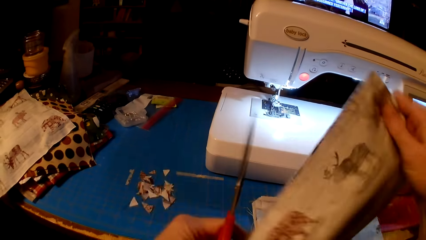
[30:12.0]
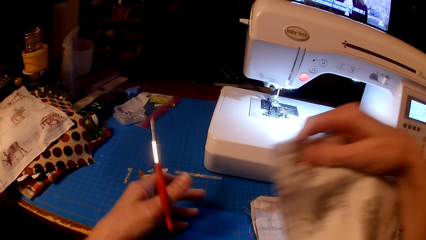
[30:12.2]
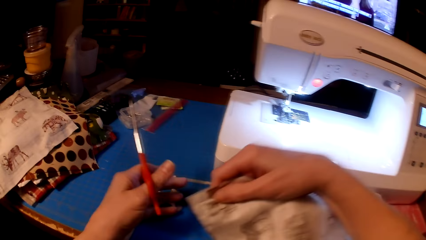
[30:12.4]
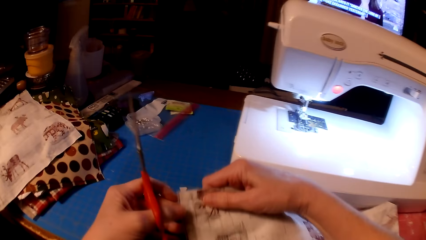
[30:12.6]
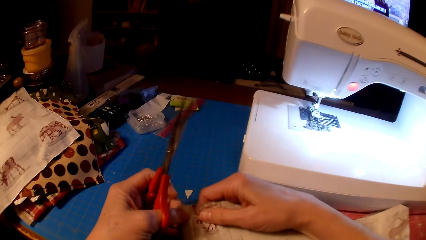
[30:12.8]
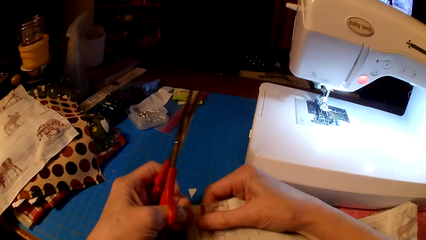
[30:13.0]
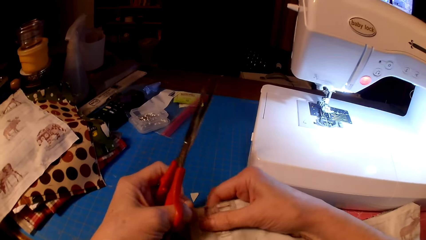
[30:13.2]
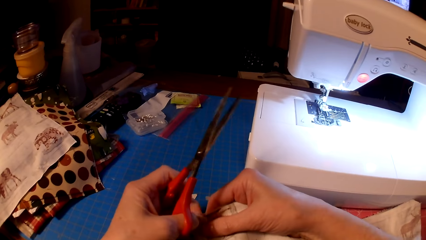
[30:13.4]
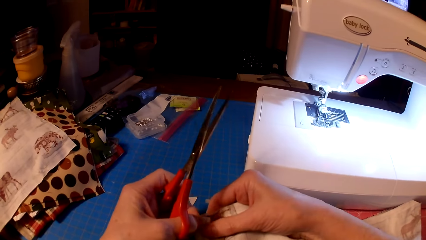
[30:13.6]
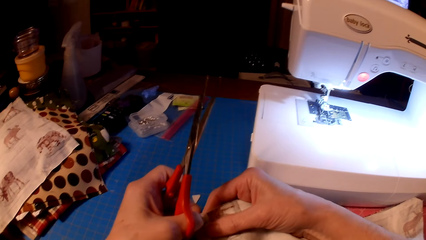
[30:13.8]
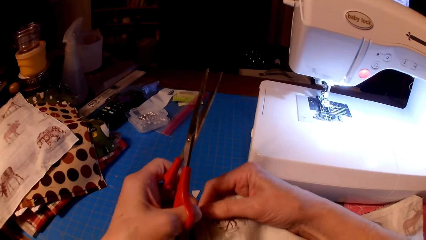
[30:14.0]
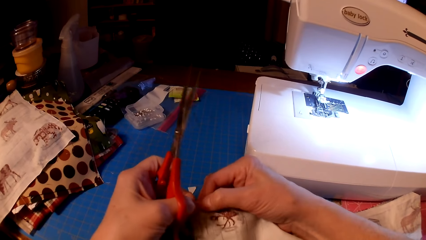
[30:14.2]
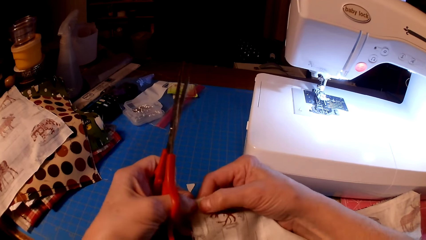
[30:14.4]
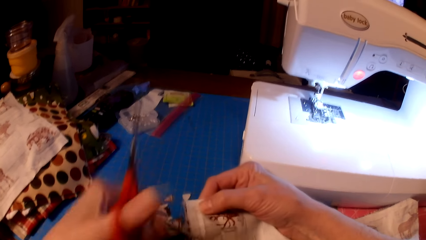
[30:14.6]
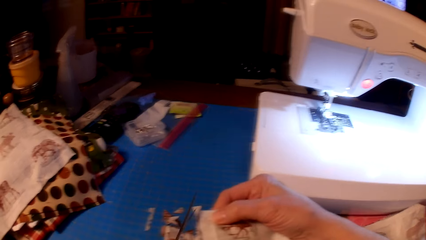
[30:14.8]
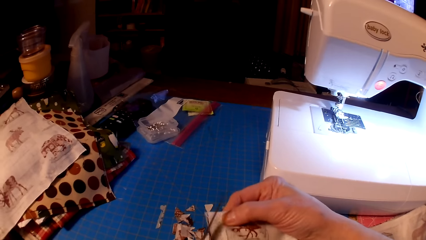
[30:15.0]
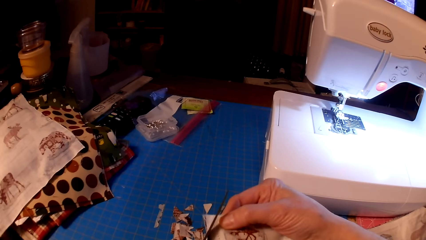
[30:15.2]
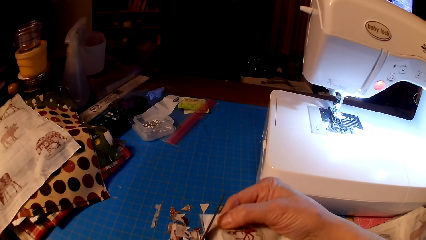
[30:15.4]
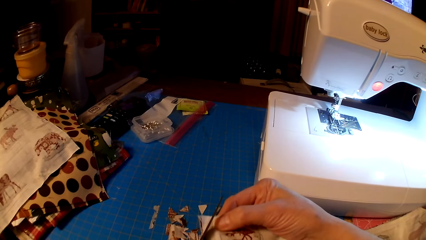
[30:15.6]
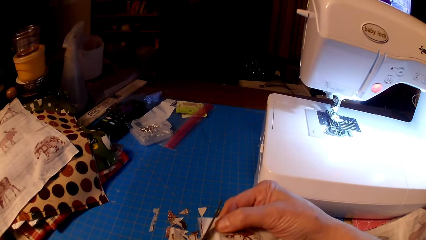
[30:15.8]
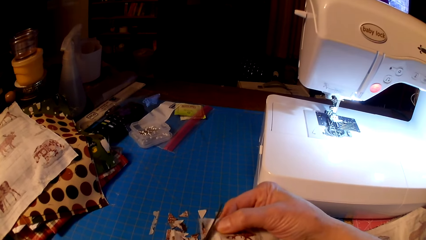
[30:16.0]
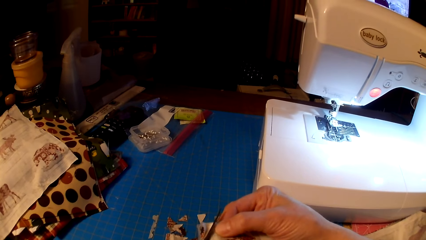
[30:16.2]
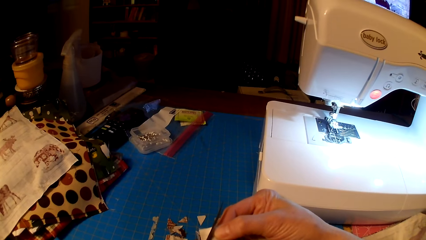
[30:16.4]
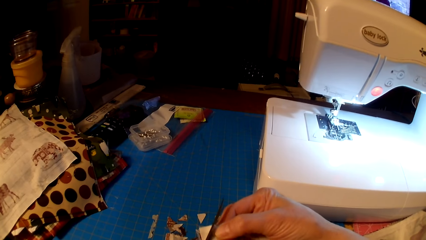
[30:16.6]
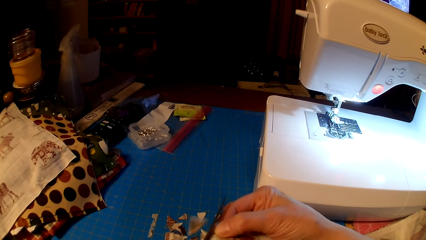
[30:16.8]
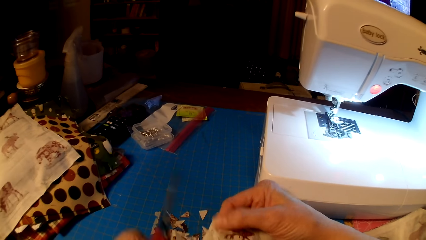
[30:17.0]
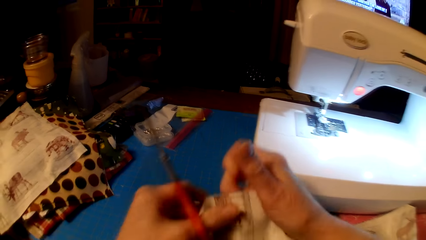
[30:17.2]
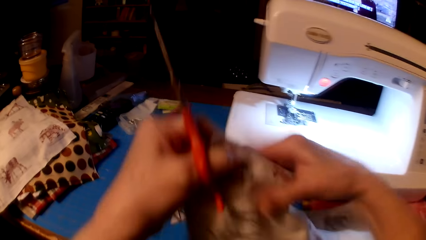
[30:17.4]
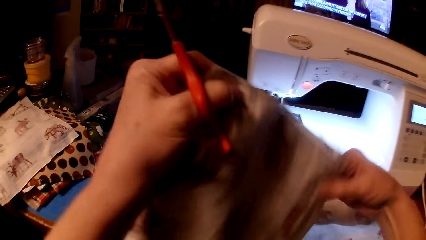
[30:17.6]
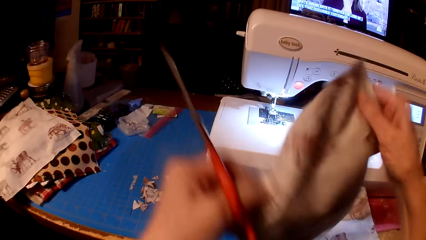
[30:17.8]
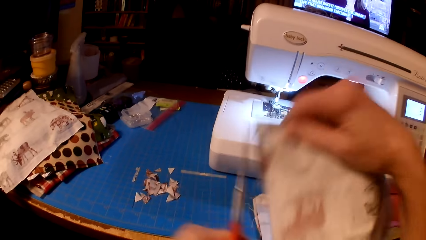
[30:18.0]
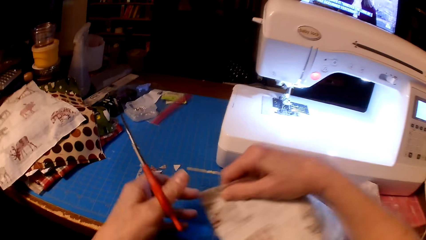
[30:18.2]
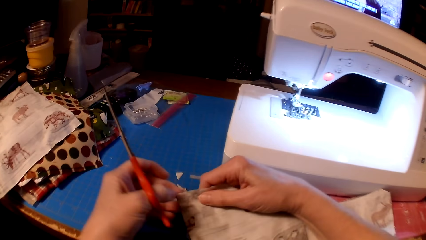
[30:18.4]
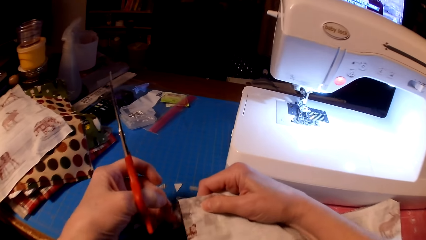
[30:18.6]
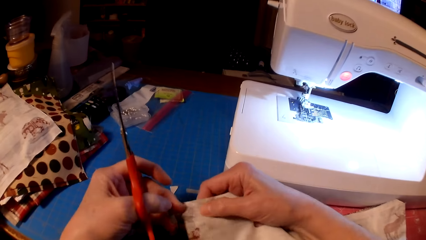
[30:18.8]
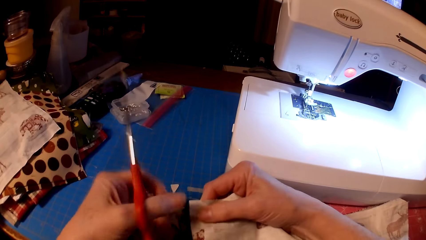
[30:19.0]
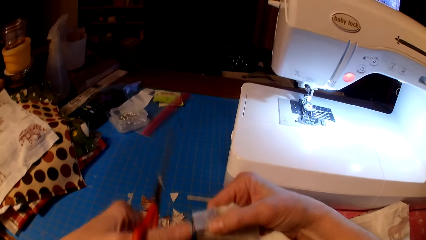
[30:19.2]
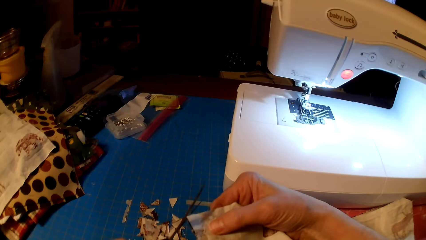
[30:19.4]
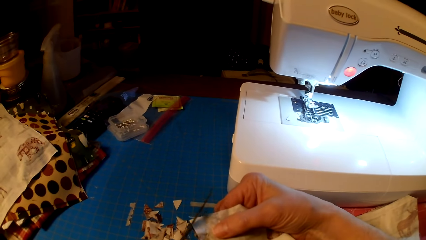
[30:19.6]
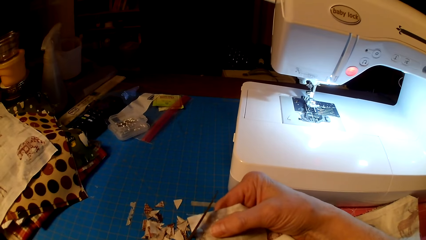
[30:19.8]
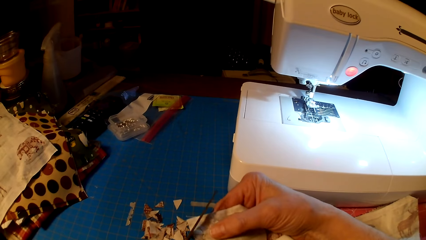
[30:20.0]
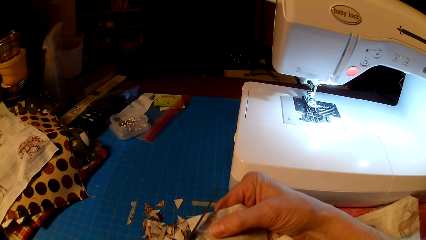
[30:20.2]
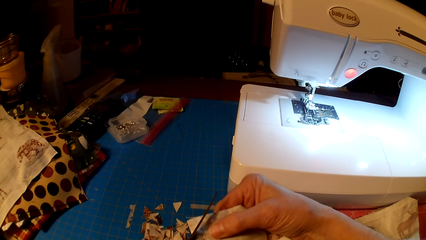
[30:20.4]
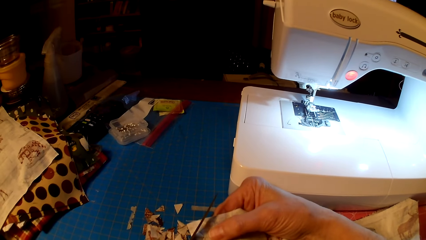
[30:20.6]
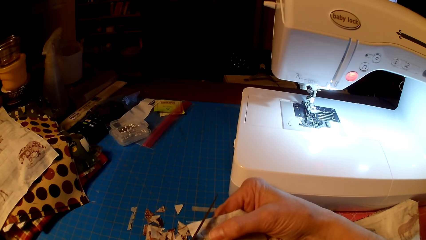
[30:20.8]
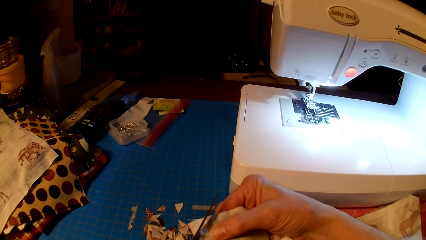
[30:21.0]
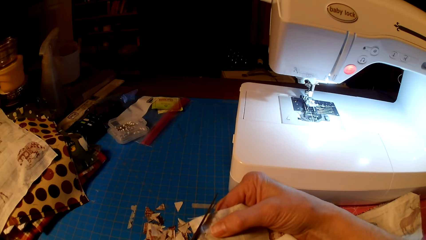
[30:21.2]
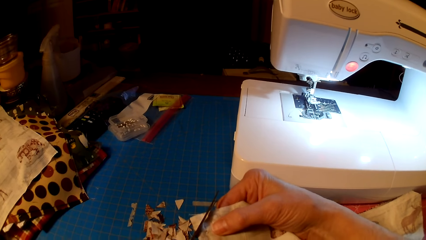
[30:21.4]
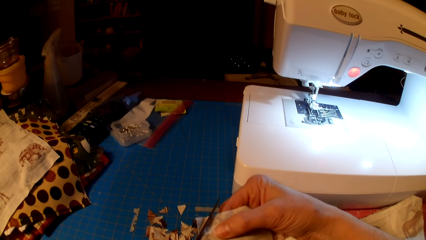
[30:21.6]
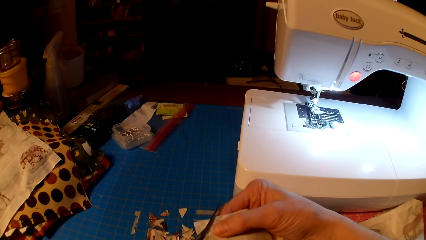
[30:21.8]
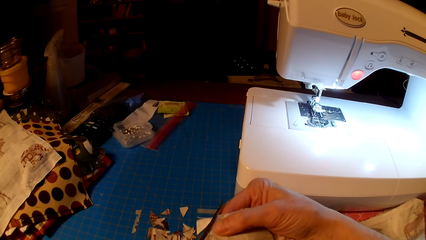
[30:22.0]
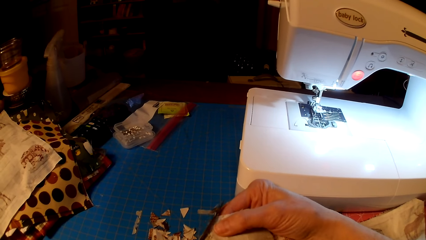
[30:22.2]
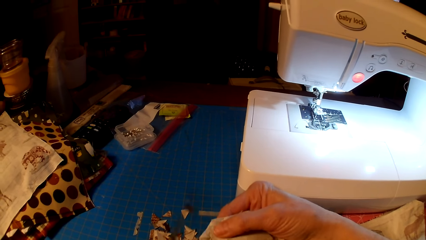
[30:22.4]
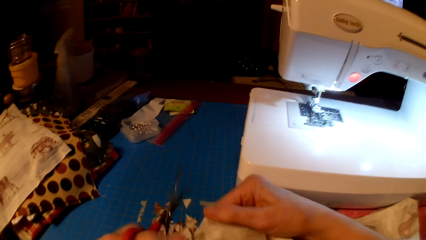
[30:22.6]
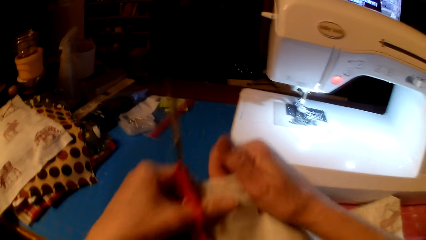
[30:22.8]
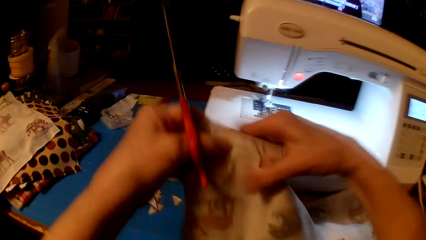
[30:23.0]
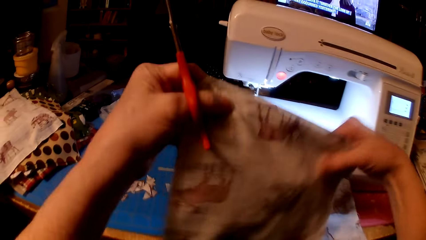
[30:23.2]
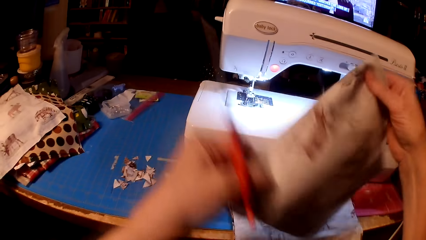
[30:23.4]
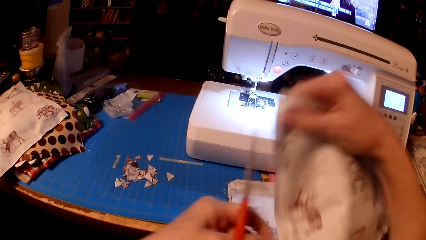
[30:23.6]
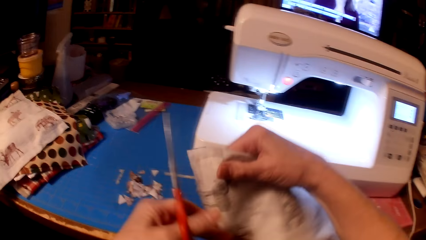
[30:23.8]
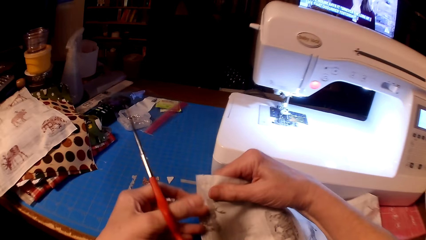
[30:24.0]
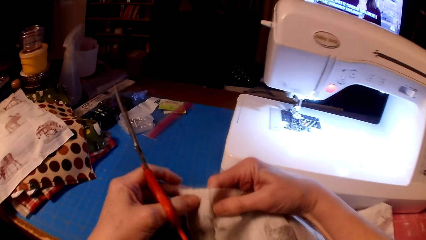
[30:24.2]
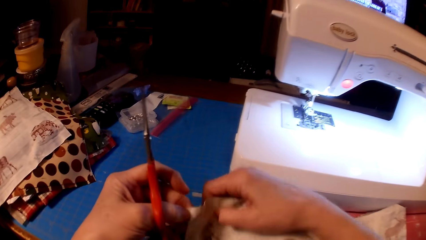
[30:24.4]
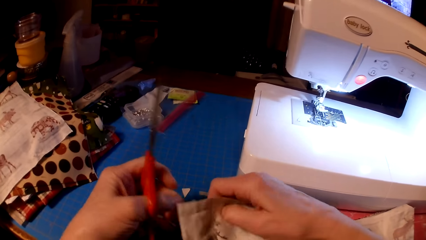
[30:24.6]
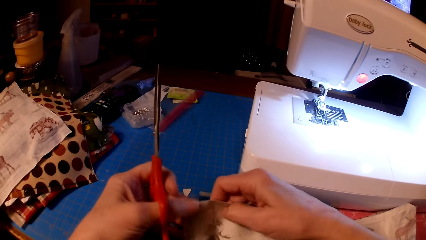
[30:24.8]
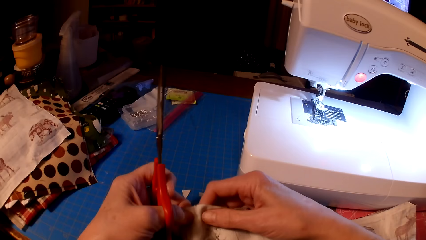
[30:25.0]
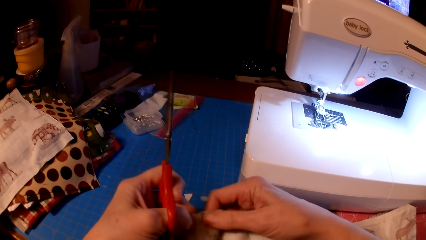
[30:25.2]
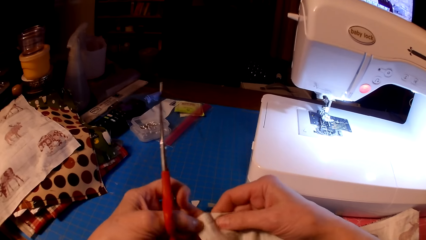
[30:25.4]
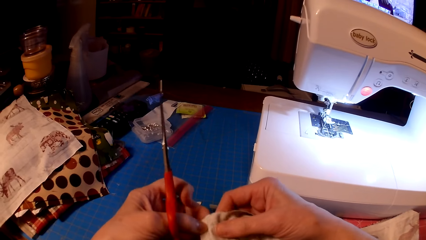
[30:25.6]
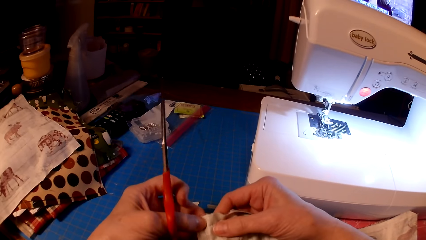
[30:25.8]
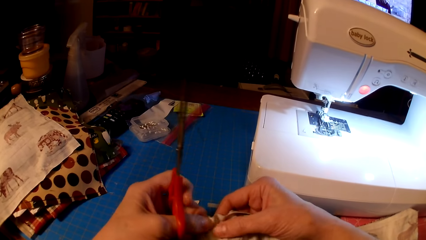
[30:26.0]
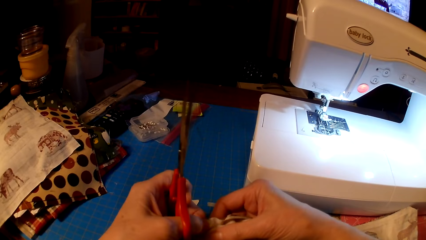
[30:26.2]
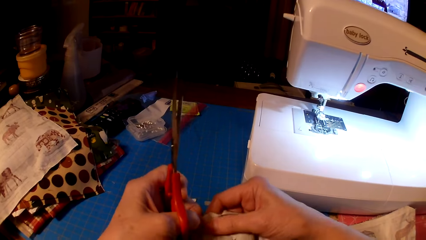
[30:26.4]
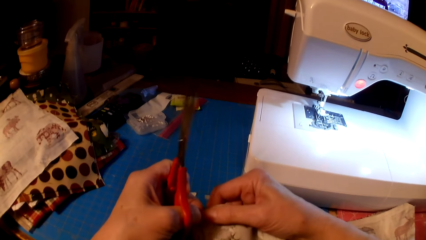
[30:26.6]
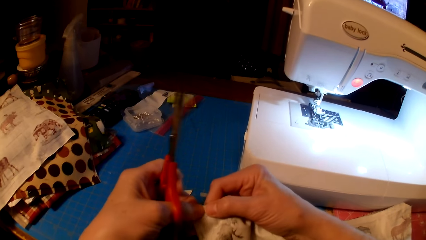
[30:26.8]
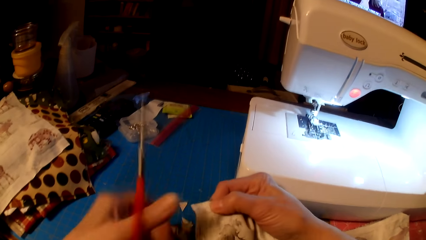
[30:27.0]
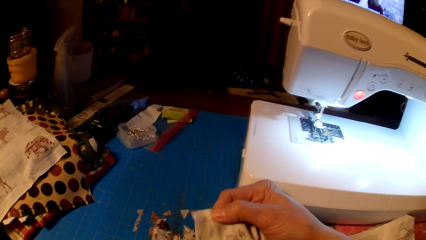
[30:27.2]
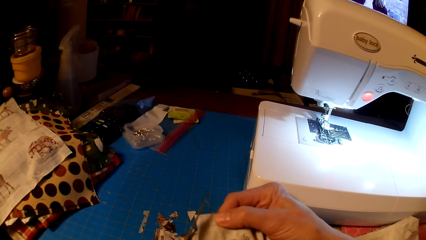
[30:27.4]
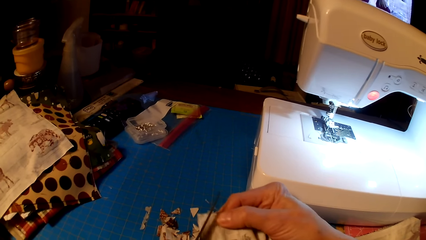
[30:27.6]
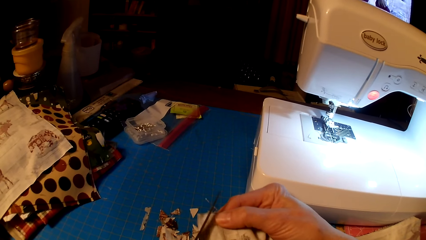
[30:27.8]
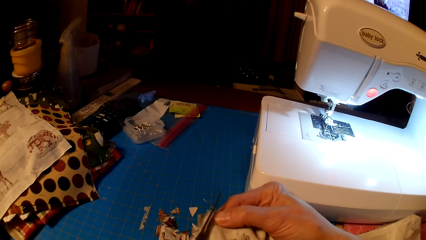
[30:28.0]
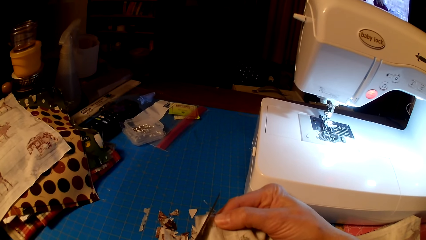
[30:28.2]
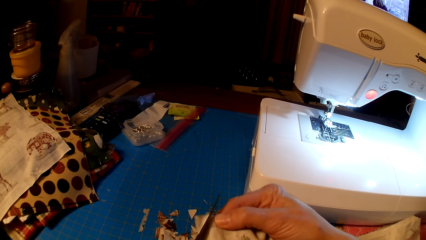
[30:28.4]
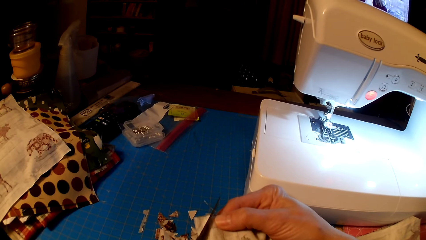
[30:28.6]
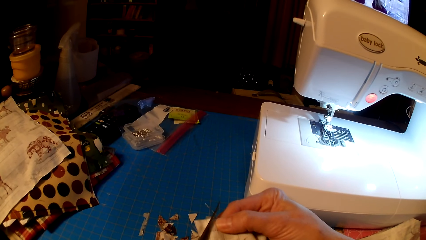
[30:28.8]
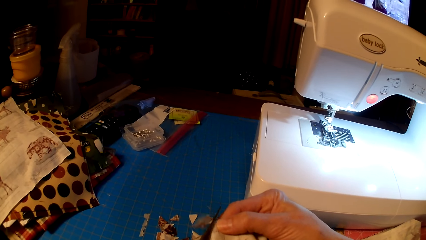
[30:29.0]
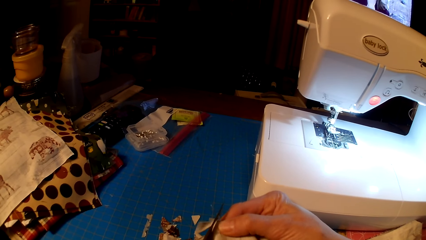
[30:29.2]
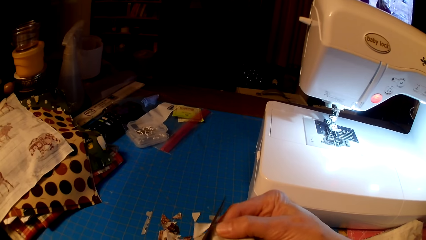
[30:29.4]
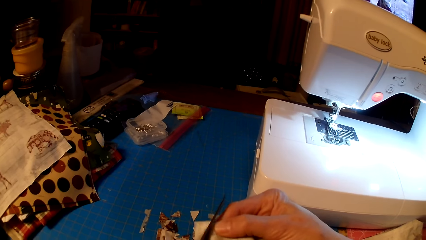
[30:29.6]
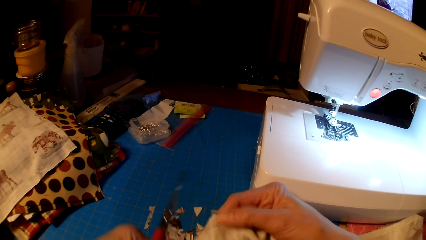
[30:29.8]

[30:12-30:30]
The camera wearer rotates the cloth. They pull the cloth edge. They cut the cloth with scissors. They rotate the cloth. They cut the cloth with the scissors. They rotate the cloth. They pull the cloth edge. They cut the cloth with the scissors.
